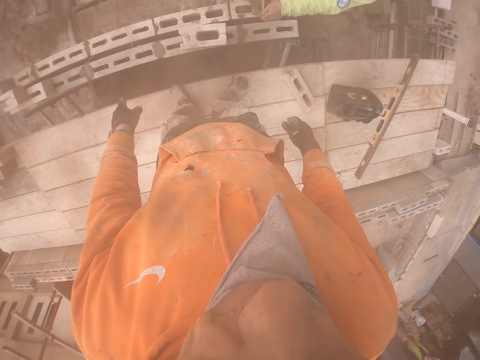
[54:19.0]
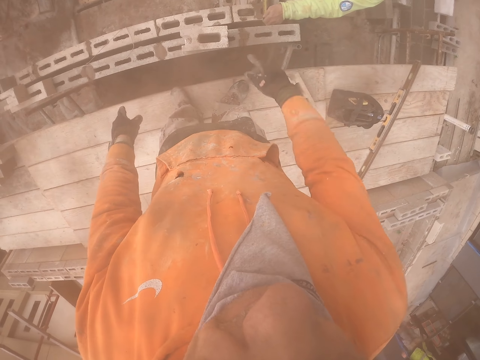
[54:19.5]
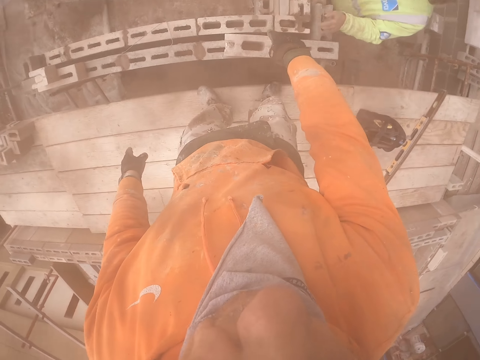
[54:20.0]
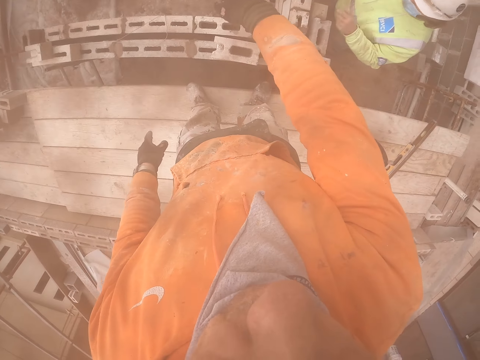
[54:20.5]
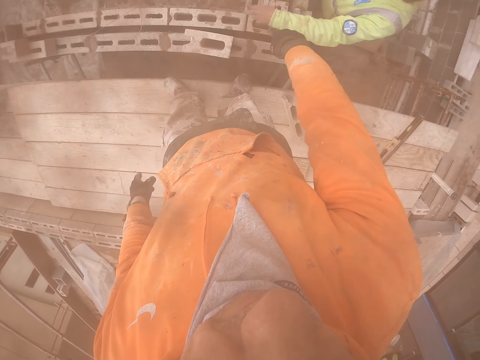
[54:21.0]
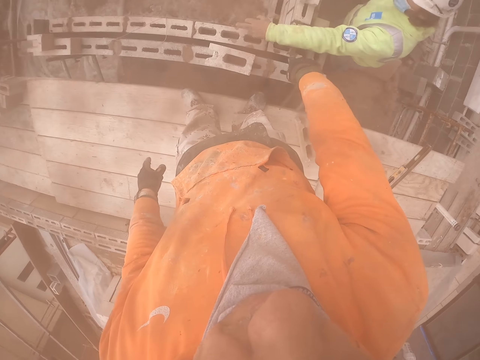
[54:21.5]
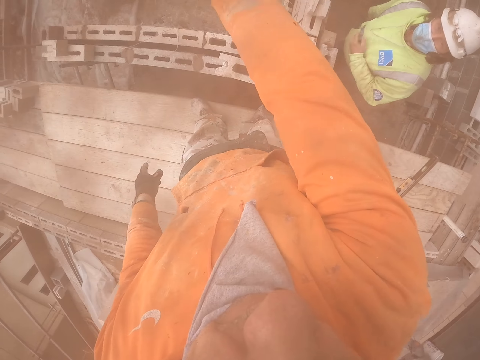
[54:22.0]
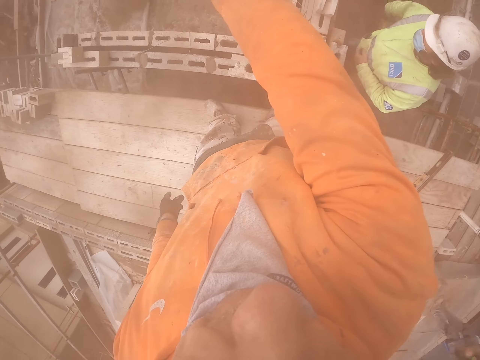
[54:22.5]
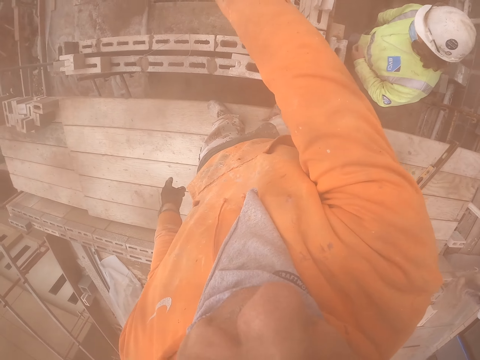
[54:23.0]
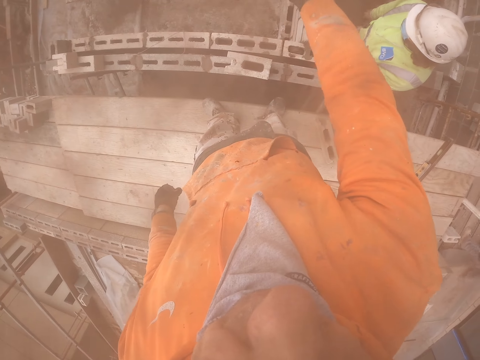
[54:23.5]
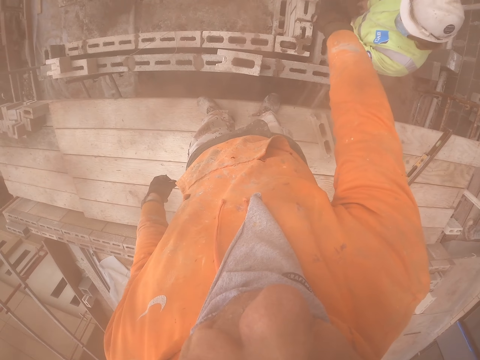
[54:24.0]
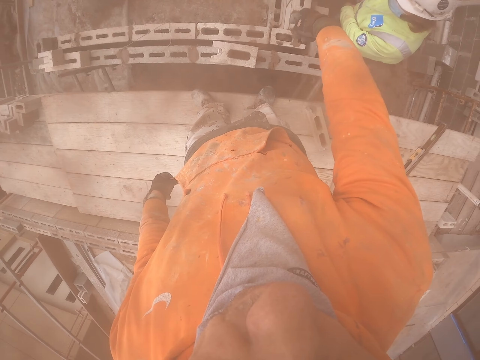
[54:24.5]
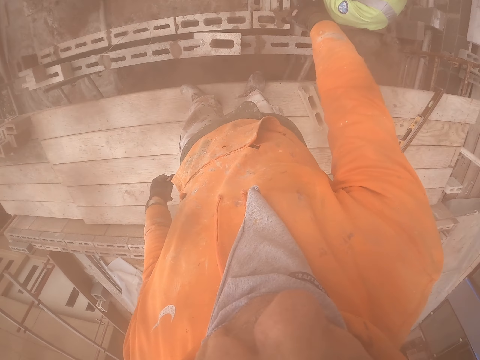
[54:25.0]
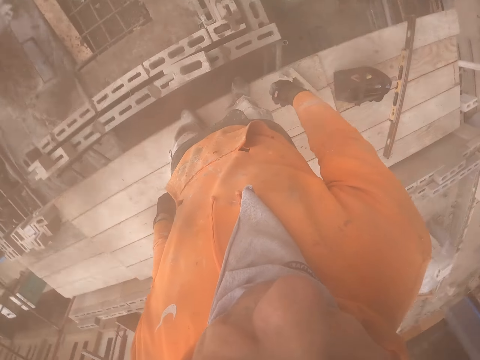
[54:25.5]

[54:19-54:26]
The camera wearer talks to a person.

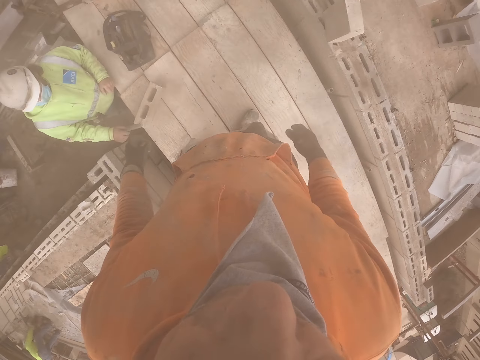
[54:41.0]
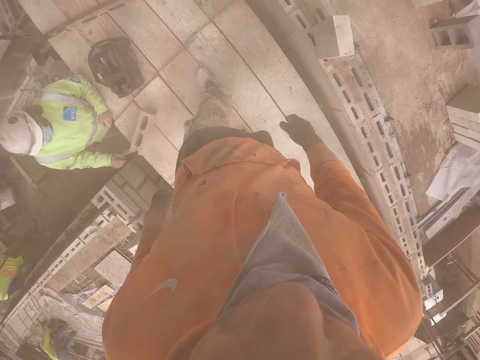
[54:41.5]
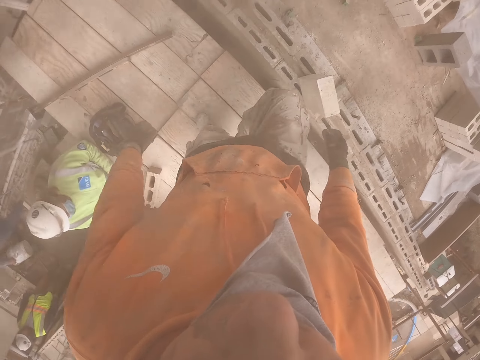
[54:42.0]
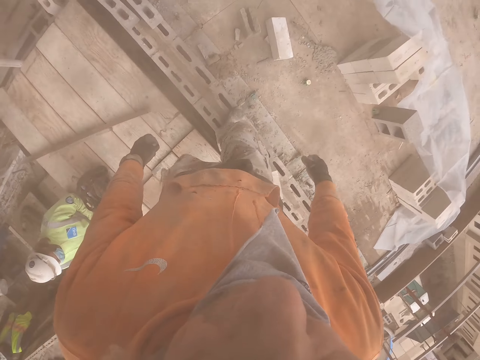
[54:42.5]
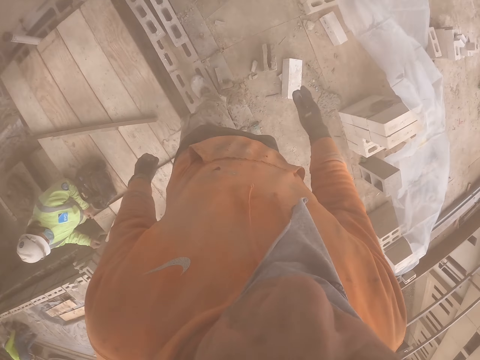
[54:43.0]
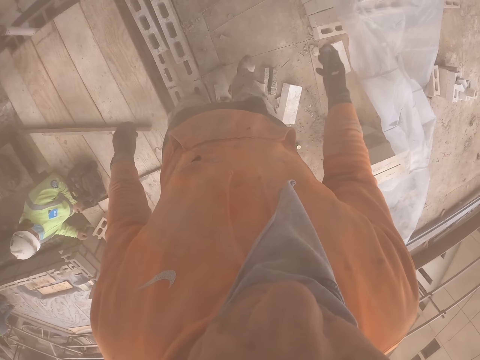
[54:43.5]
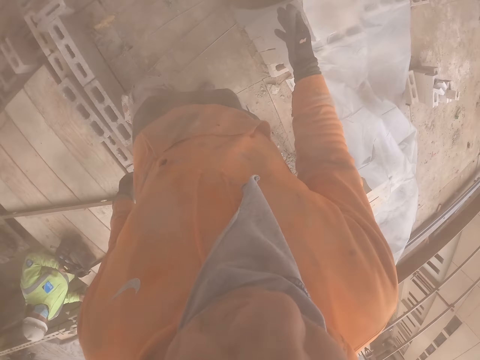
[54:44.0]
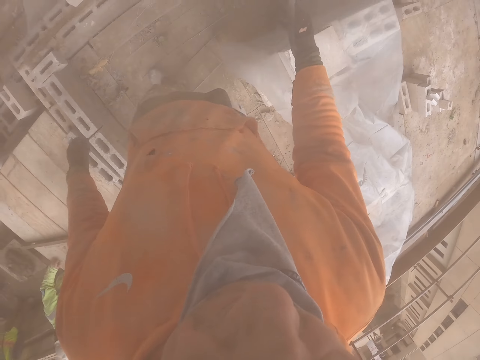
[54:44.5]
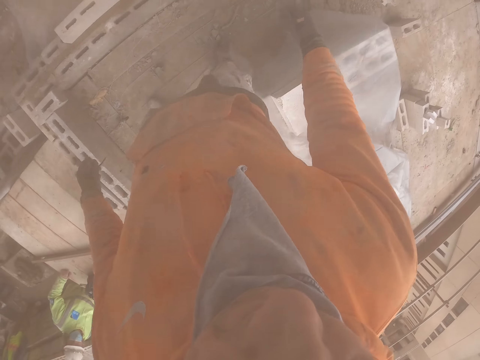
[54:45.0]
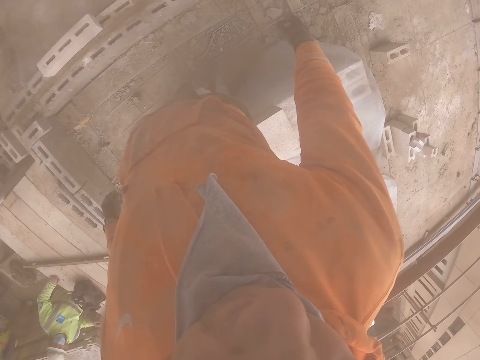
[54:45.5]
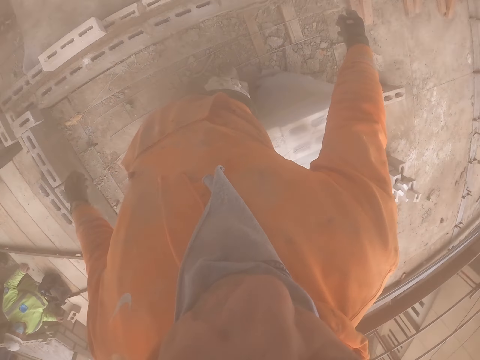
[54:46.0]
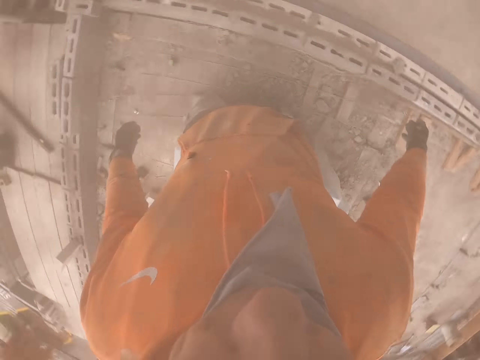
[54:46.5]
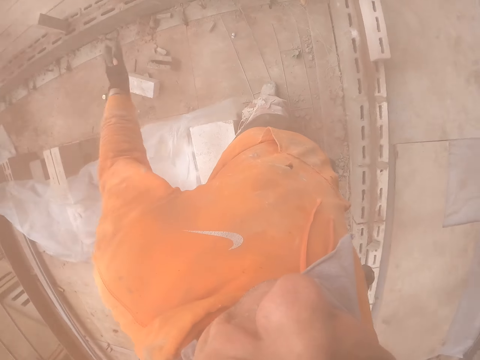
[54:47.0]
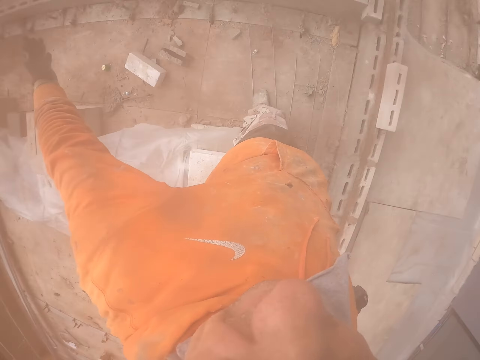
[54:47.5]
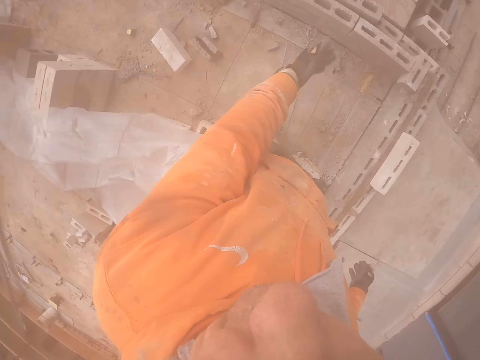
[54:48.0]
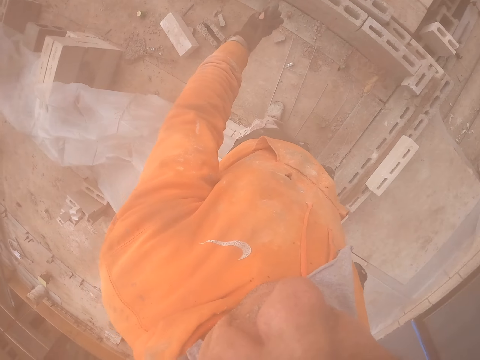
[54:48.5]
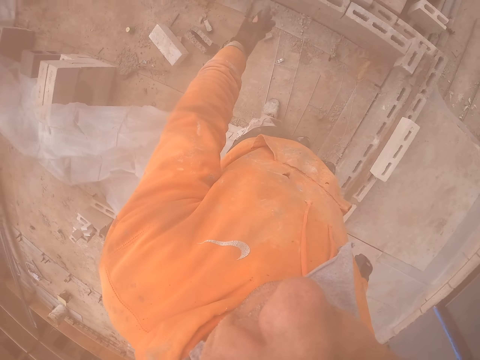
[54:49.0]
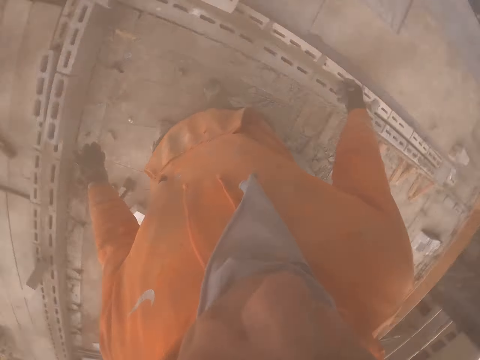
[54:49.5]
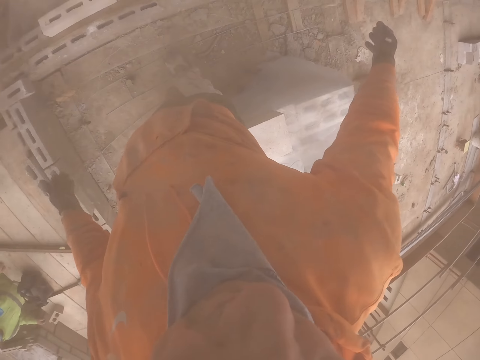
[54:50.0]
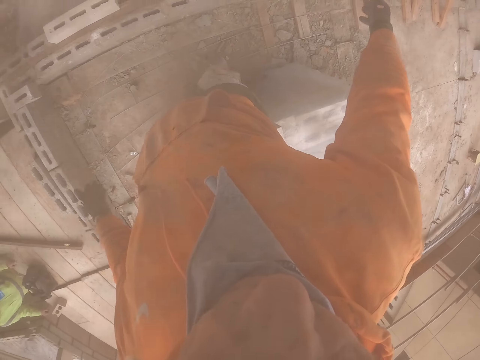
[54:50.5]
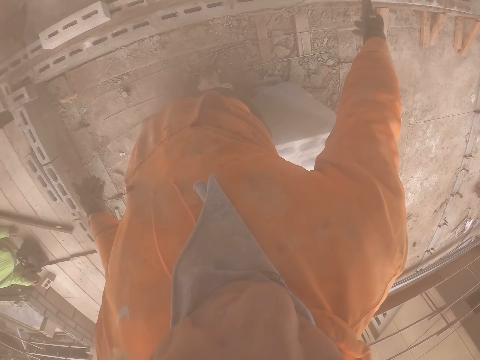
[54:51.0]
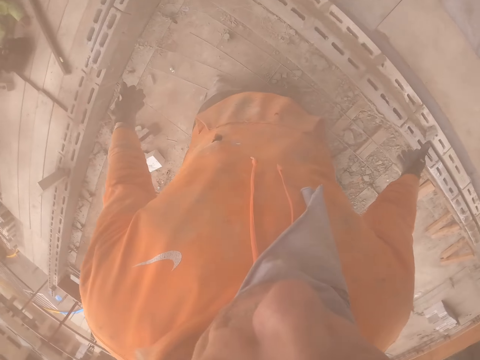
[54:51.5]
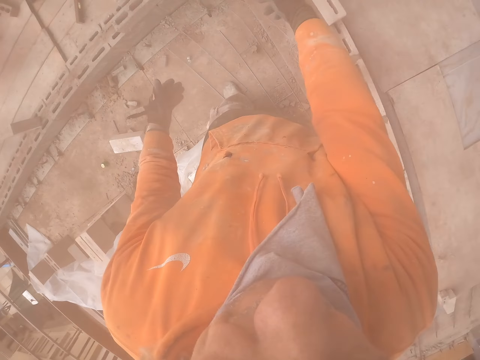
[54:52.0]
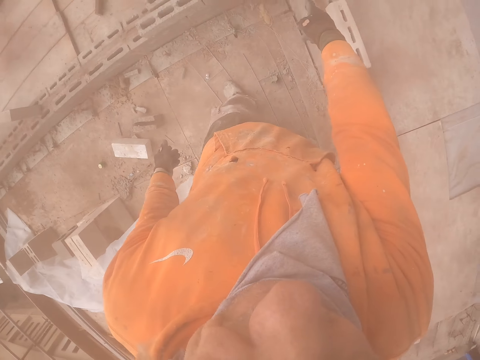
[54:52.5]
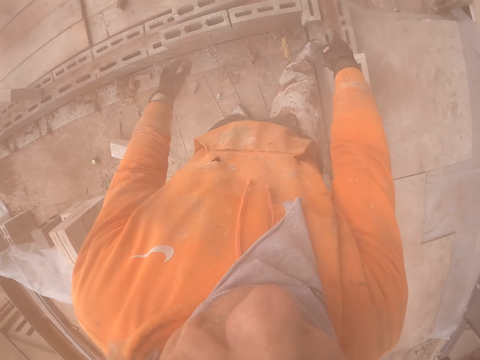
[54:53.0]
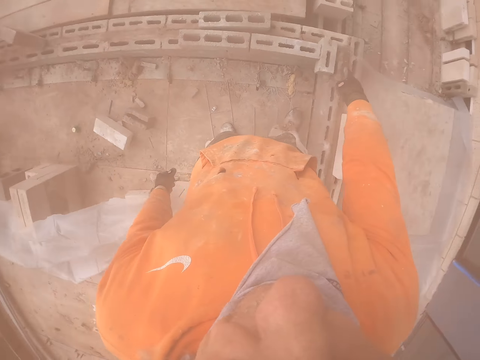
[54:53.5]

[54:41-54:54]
The camera wearer walks on the bricks. They point at the bricks.

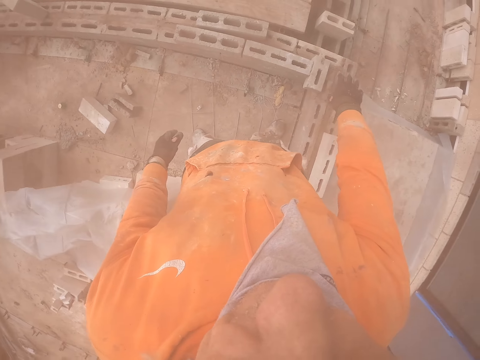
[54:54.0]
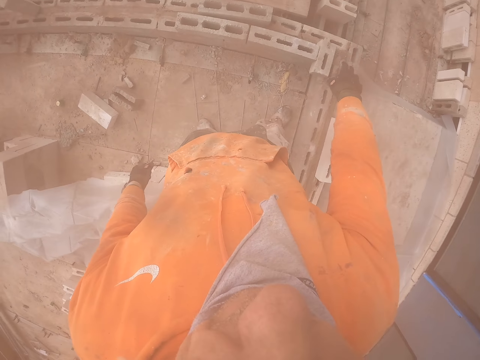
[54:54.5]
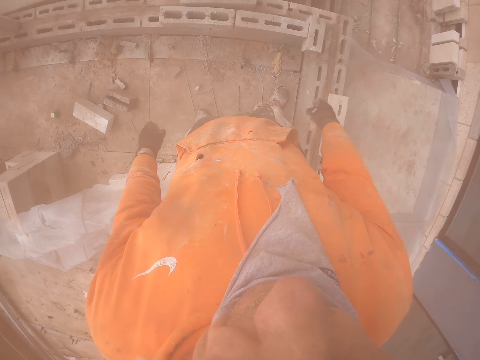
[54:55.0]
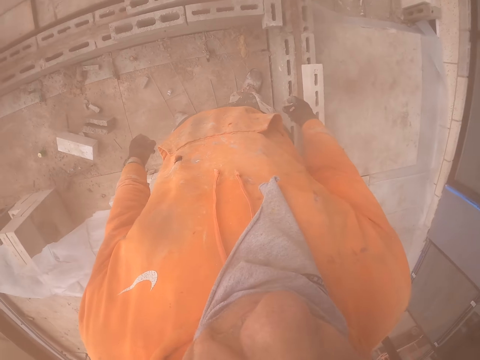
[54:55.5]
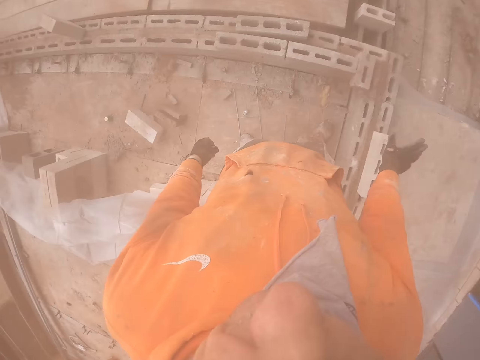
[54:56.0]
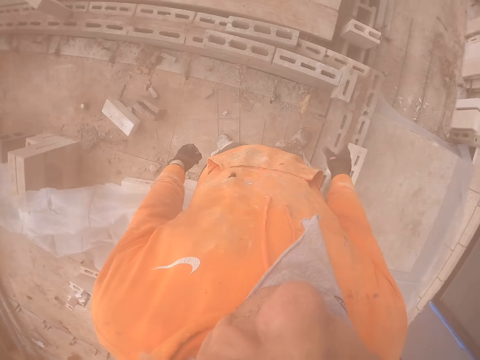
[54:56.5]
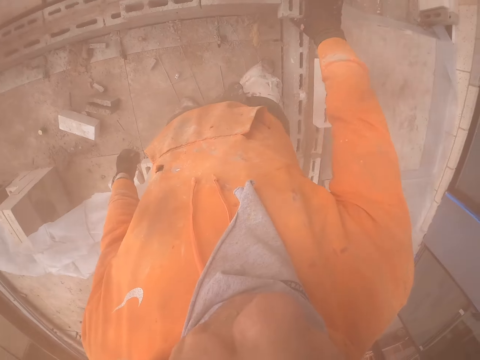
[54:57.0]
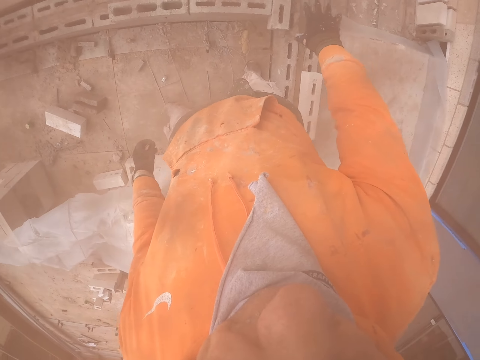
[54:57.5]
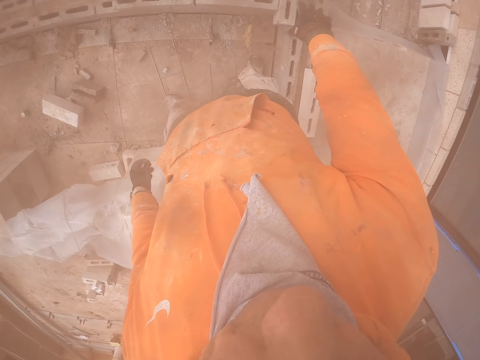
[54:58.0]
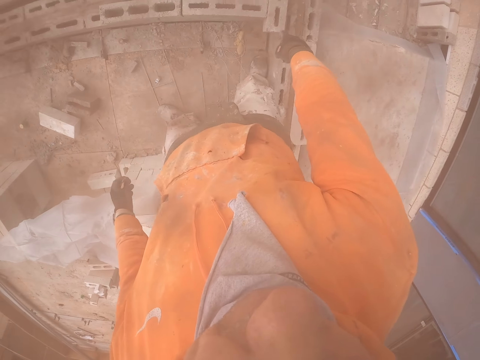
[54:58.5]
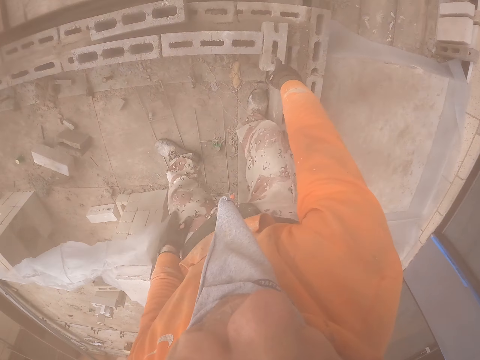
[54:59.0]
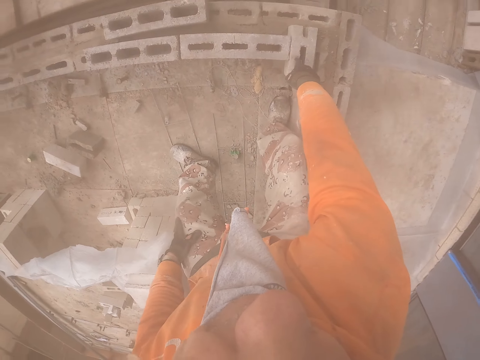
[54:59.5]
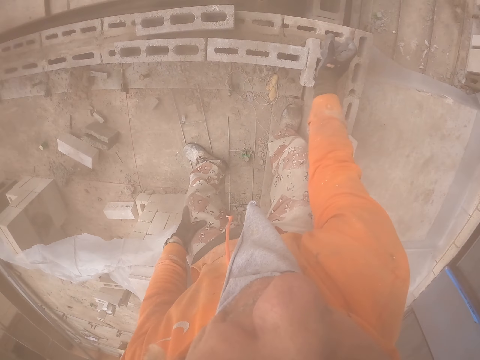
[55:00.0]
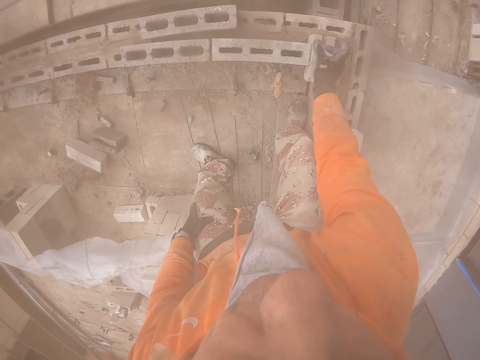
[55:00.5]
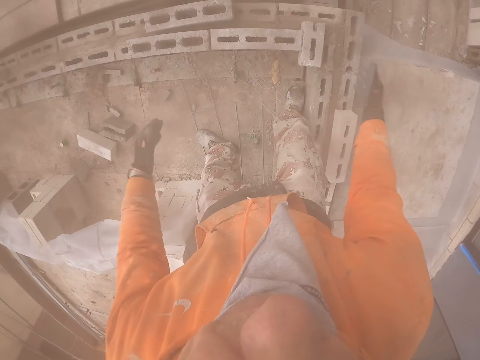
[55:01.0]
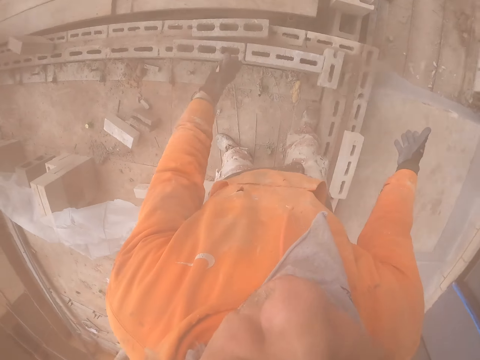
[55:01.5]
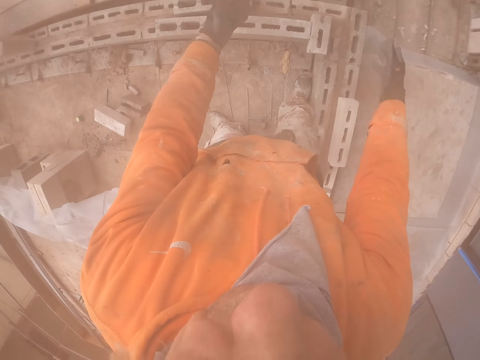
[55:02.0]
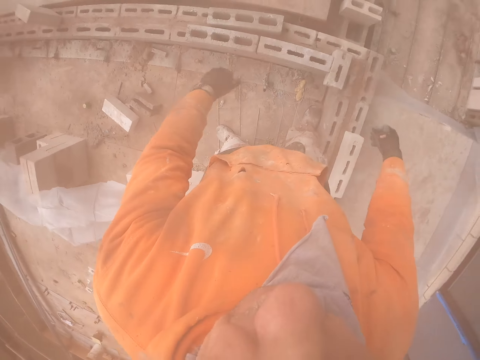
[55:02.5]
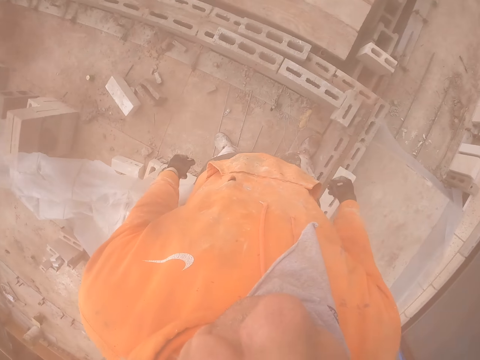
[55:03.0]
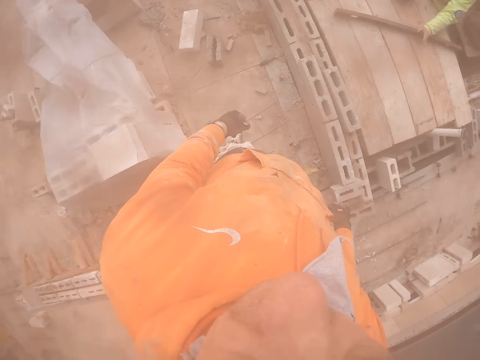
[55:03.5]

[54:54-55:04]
The camera wearer touches the brick with his finger.
